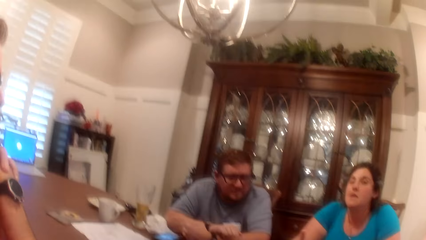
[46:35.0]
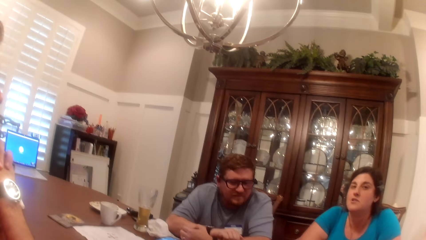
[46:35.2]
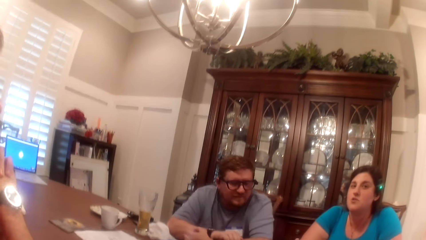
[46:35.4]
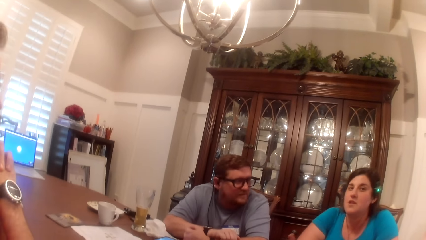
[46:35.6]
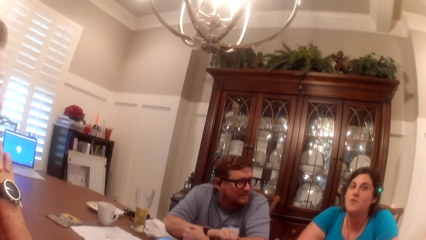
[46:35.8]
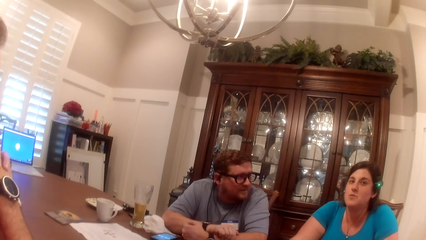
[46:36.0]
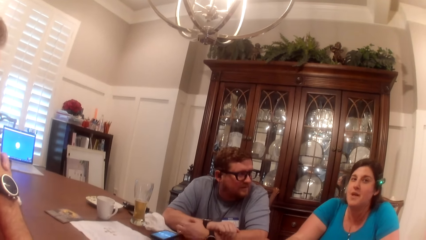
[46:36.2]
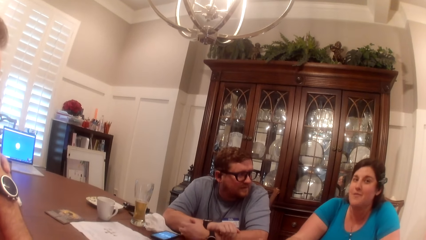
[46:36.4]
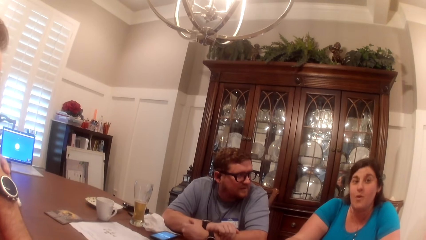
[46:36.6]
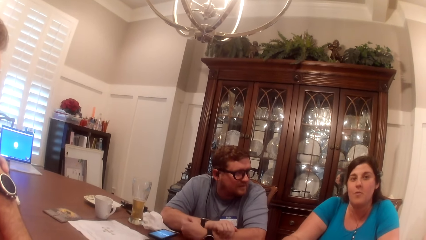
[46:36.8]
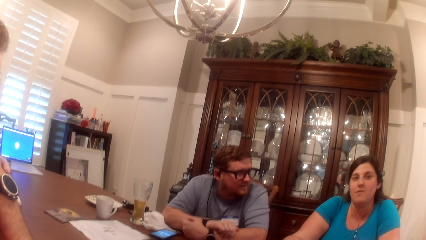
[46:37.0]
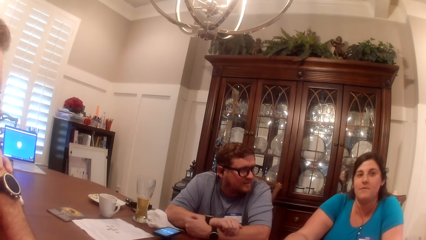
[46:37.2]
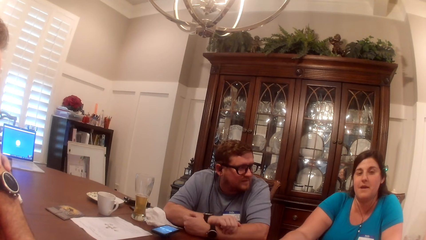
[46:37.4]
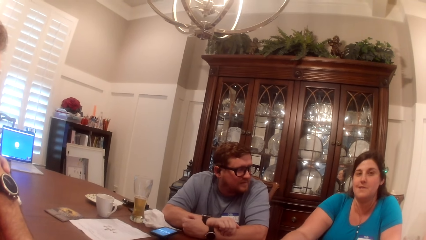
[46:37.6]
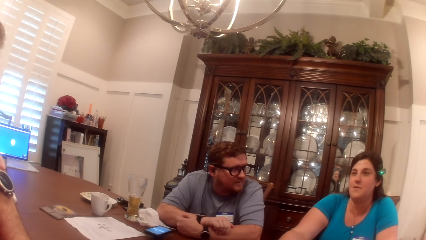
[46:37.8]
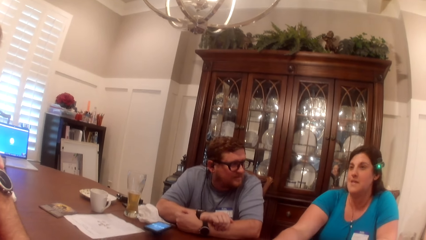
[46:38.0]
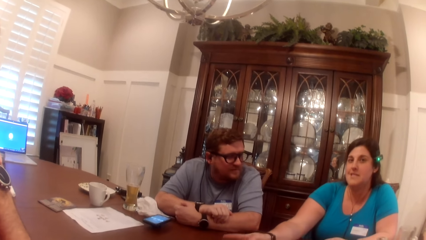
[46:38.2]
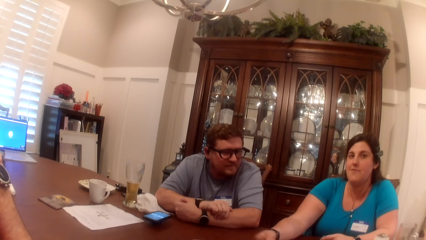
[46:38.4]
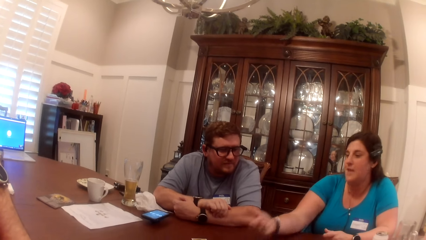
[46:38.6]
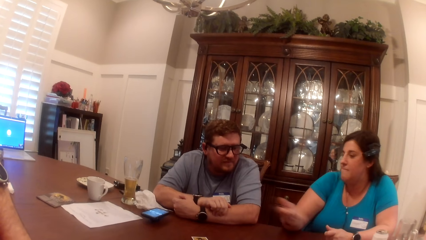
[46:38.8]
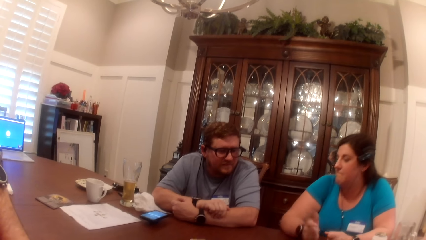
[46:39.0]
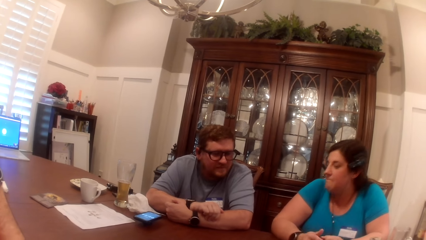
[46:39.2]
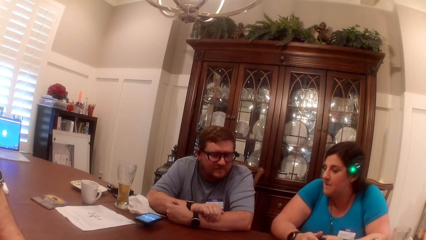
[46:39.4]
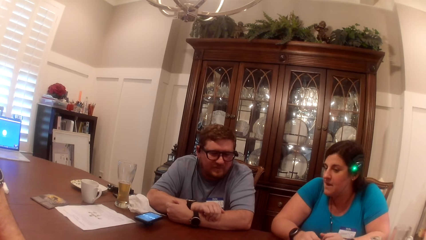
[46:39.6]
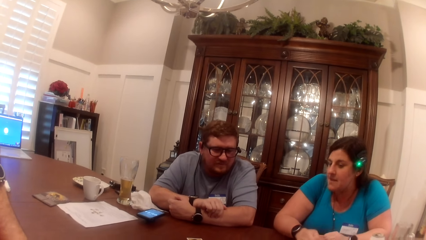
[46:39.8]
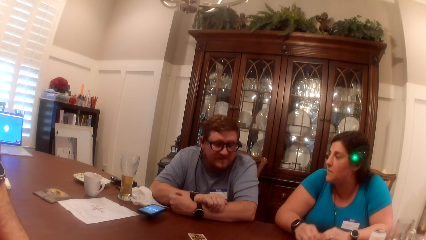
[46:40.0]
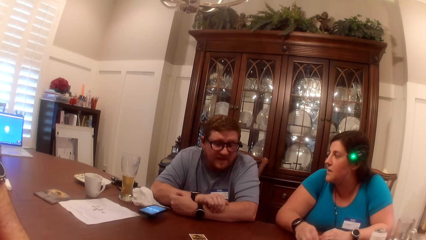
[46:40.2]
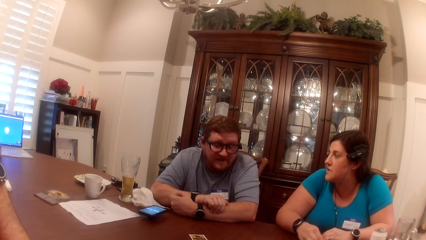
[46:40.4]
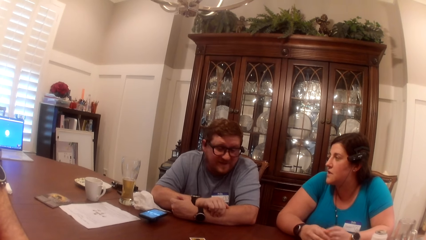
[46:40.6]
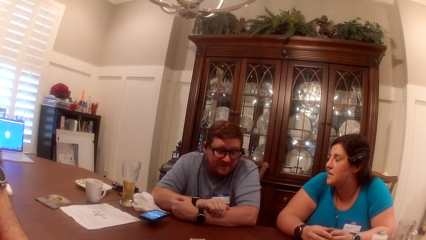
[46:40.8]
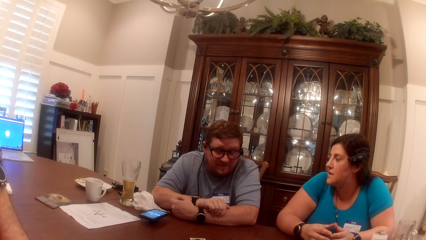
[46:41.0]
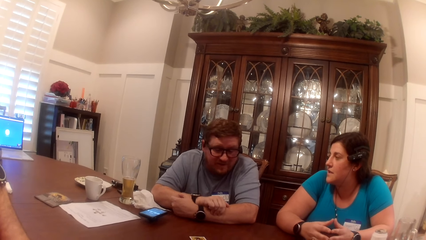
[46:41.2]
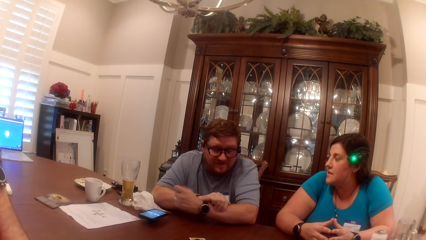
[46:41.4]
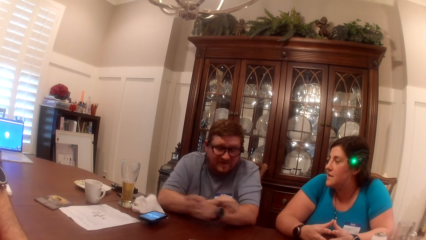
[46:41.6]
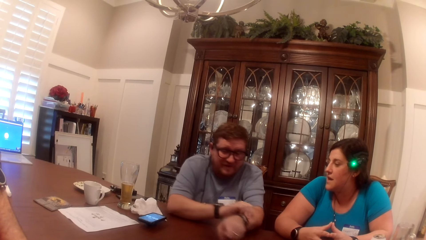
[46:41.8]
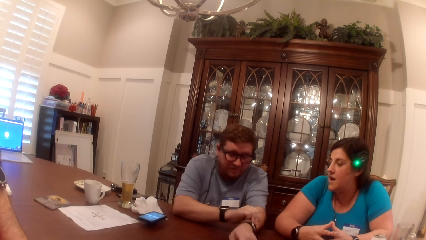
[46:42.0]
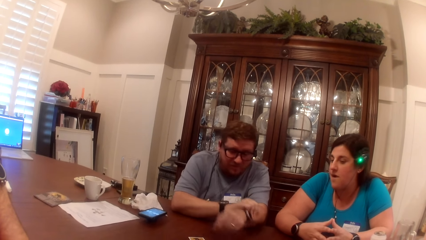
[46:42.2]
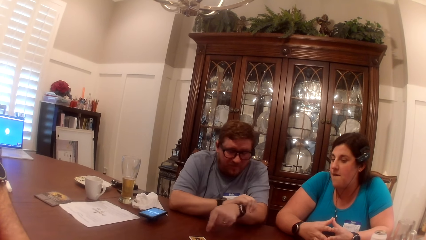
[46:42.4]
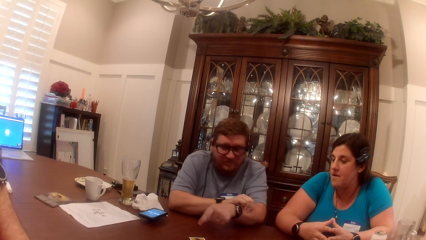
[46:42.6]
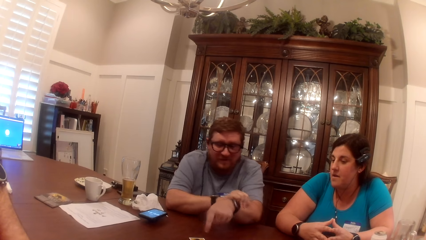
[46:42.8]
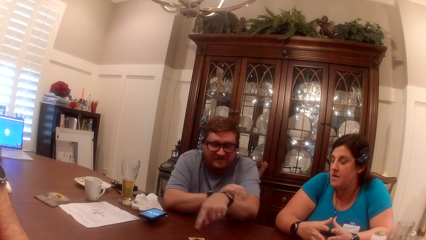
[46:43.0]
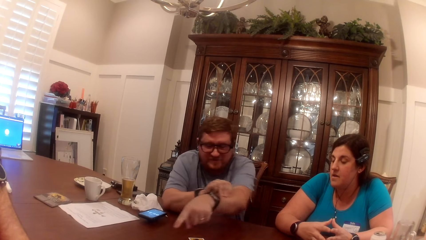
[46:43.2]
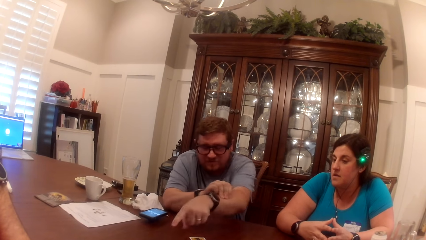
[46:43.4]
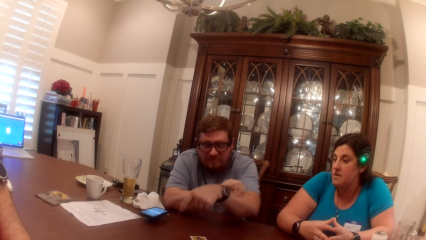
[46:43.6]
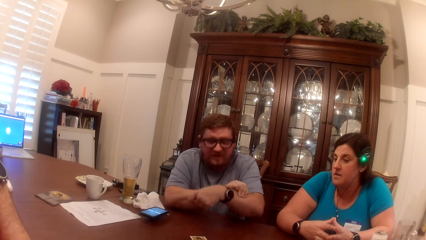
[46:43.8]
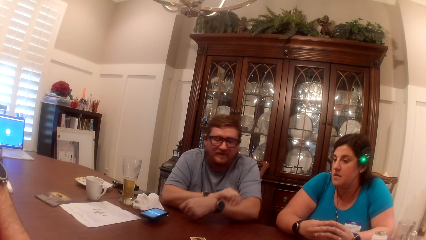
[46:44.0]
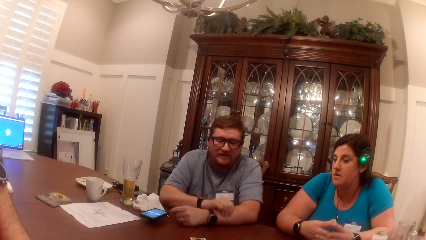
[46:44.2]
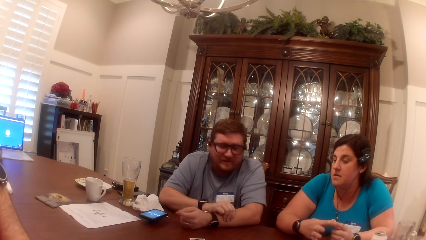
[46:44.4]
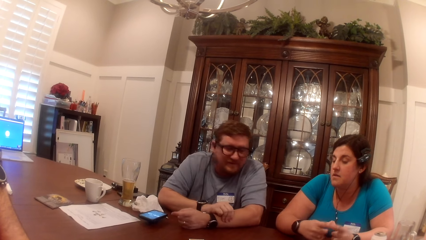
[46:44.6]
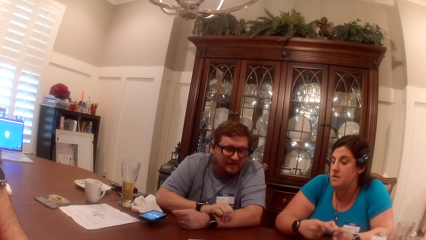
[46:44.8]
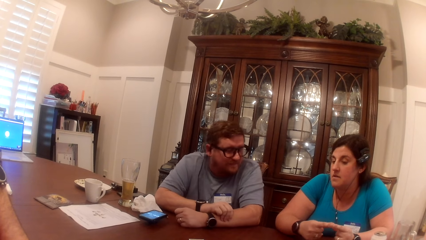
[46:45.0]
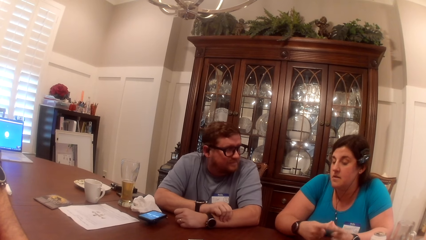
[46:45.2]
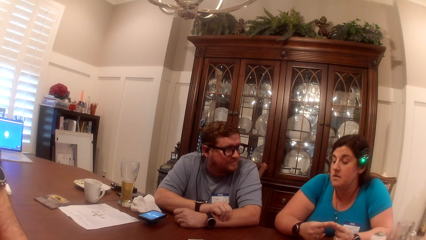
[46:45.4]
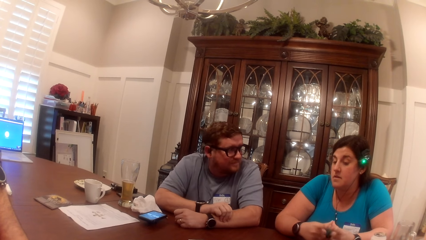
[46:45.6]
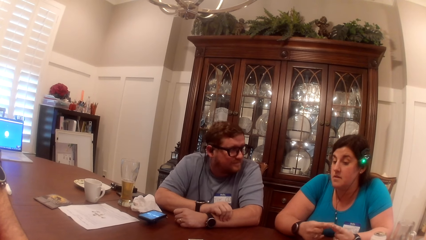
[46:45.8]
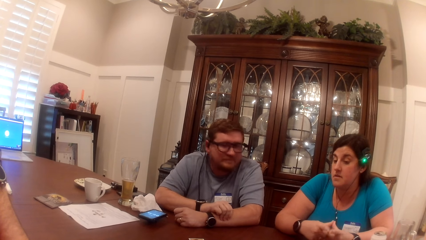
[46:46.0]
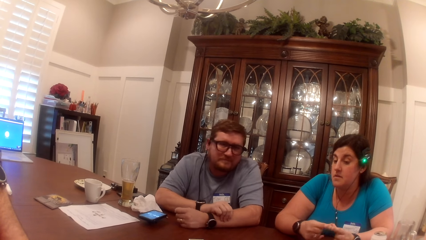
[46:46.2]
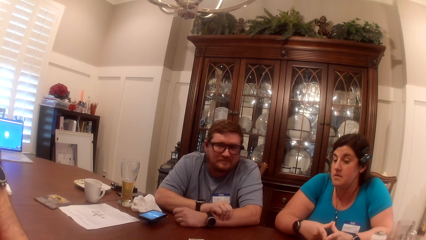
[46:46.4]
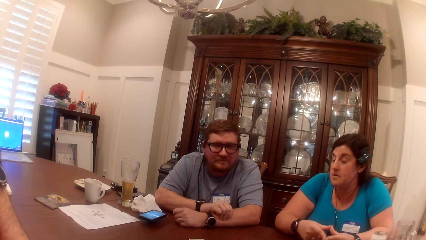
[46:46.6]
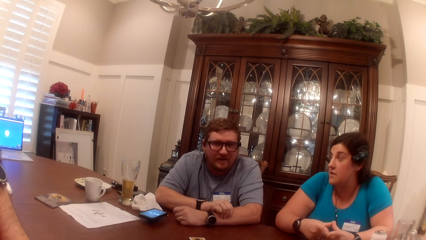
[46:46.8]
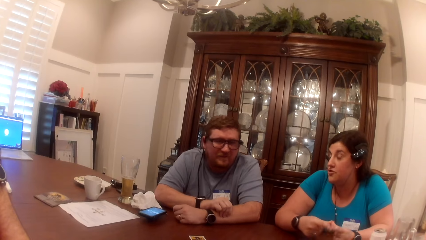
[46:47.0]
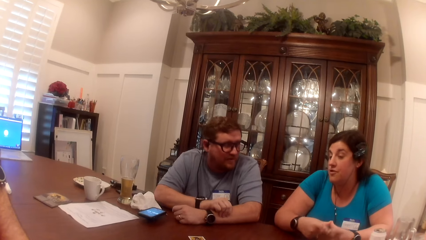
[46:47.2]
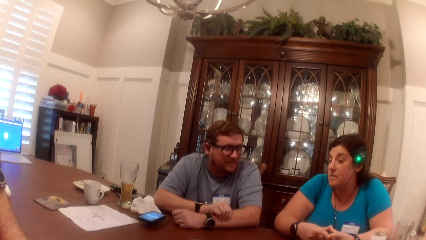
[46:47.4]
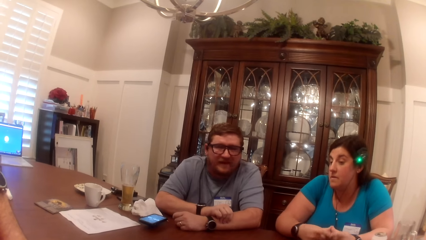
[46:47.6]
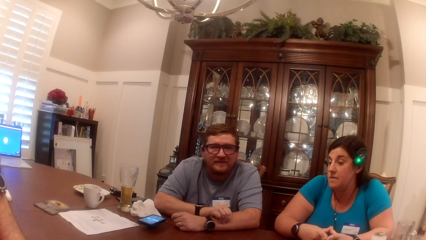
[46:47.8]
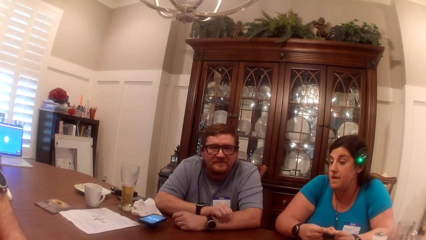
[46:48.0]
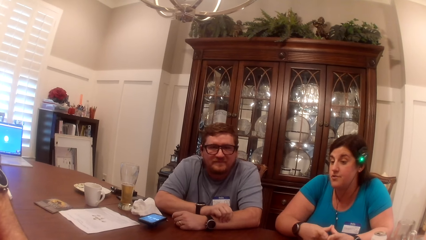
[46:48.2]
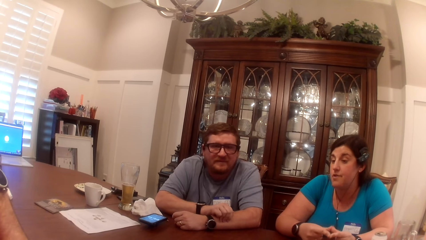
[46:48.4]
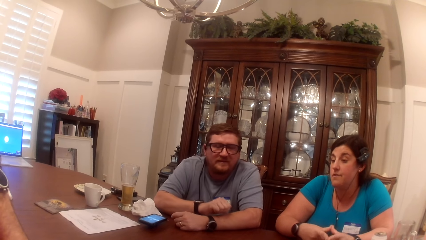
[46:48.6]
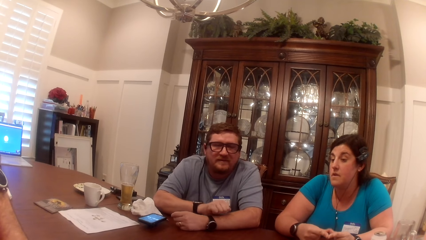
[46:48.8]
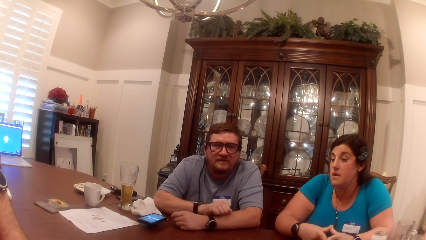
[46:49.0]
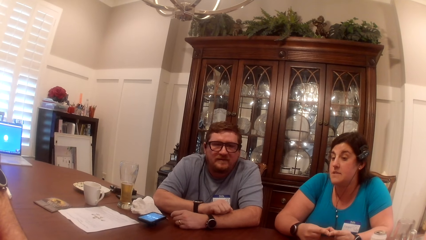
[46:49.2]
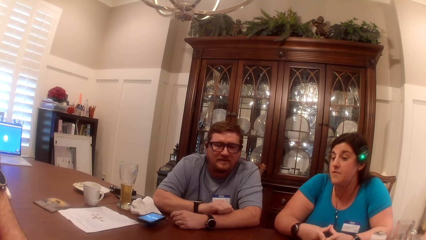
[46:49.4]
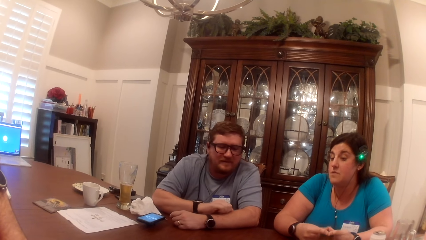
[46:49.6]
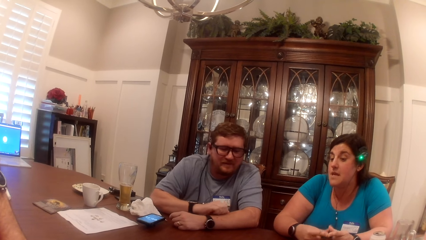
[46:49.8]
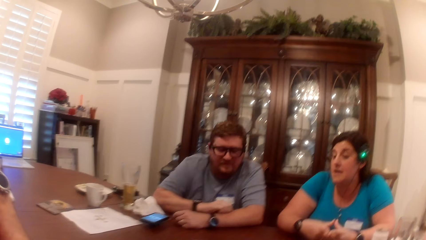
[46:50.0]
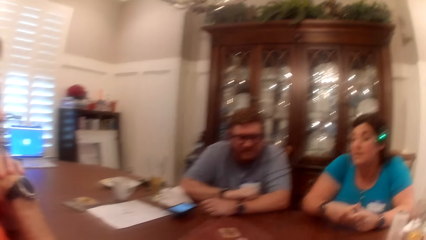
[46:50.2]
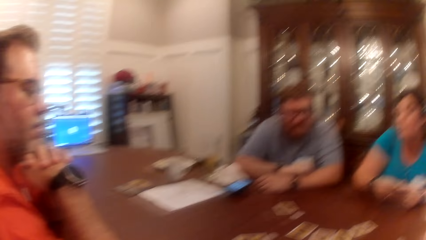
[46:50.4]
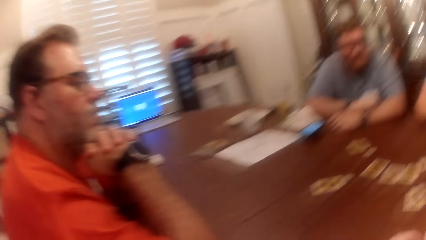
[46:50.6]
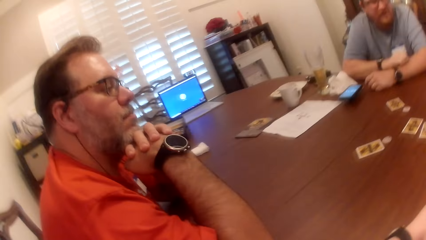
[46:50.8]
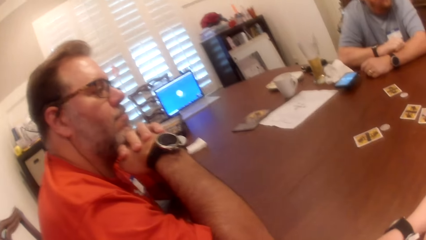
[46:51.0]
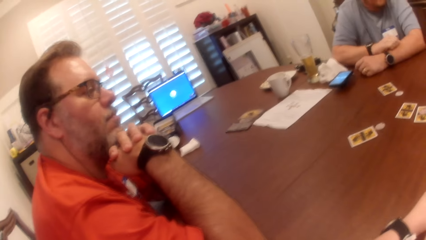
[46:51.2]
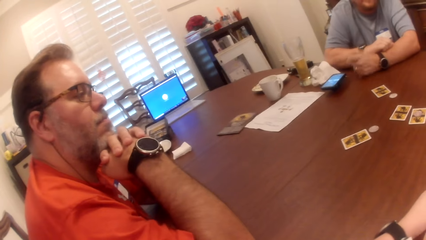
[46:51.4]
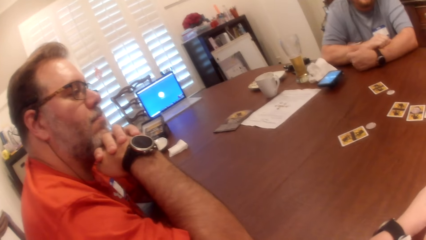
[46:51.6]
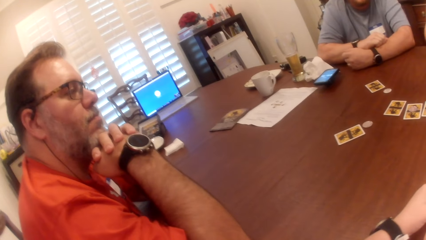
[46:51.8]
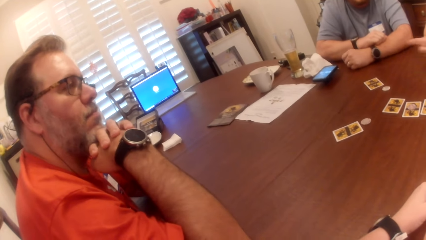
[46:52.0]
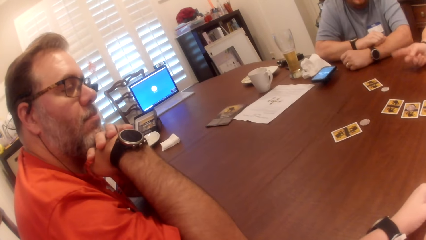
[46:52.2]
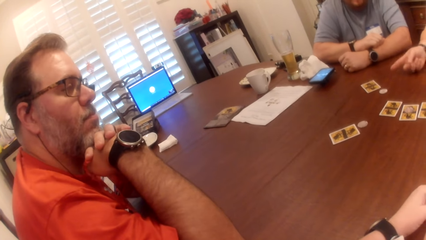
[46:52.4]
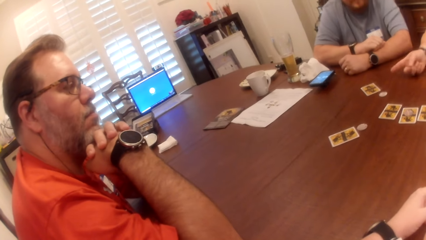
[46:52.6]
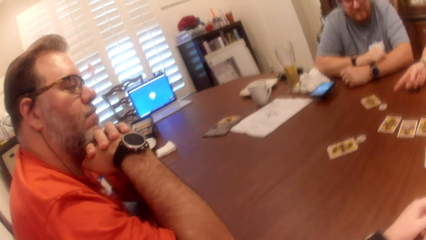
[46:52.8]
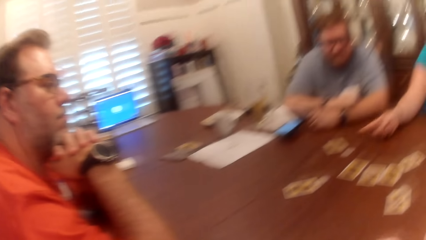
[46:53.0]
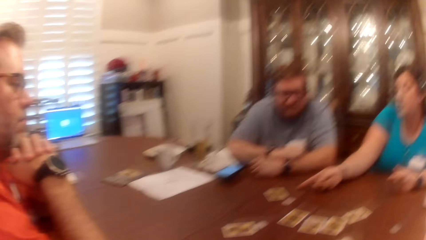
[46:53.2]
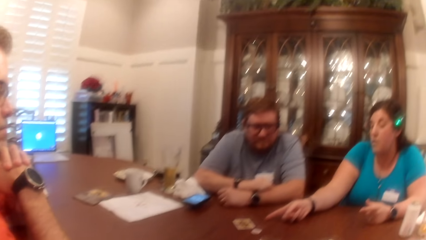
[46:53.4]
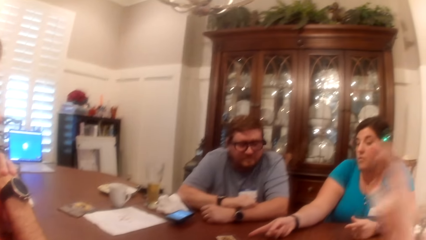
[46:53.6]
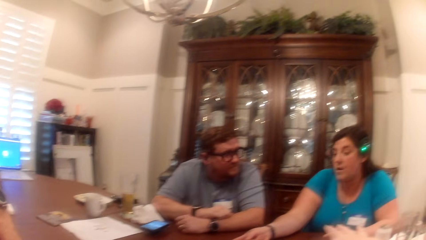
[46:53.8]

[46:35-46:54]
A man moves his hands. A woman converses with another man, the first man and the camera wearer. The woman moves her hands. The woman converses with the other man, the first man and the camera wearer. The woman points at the card on the table with her right hand finger.
